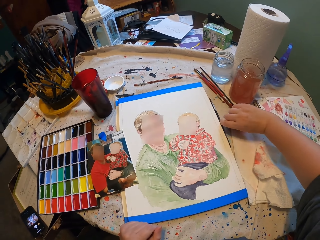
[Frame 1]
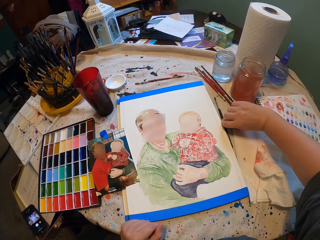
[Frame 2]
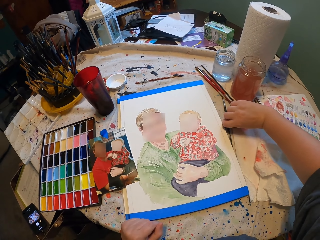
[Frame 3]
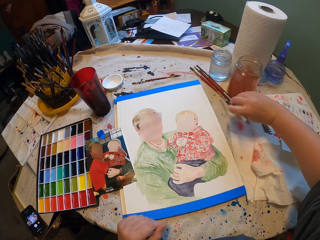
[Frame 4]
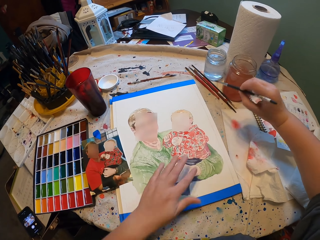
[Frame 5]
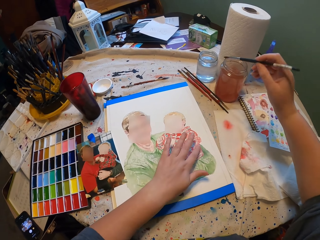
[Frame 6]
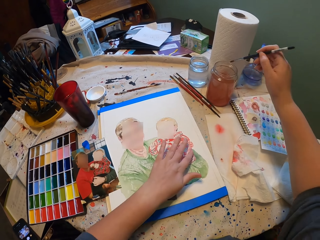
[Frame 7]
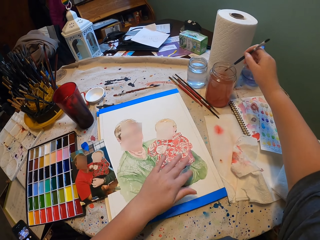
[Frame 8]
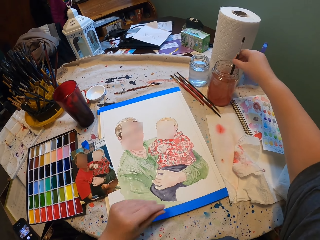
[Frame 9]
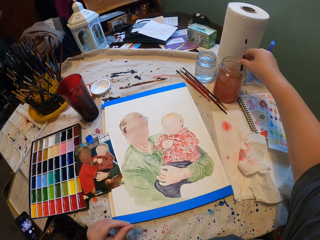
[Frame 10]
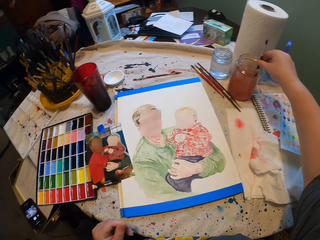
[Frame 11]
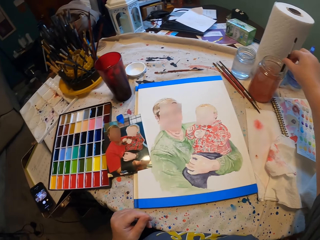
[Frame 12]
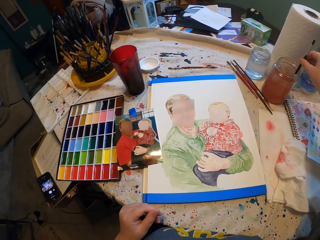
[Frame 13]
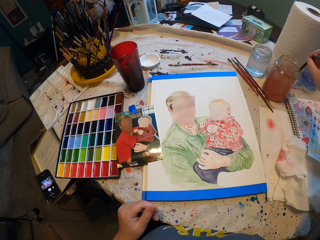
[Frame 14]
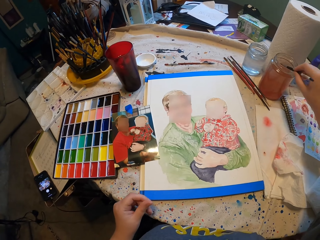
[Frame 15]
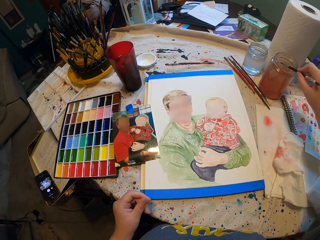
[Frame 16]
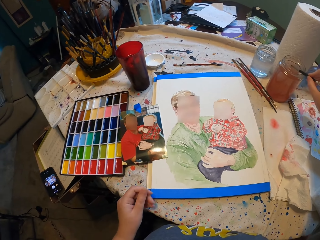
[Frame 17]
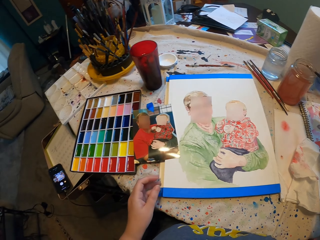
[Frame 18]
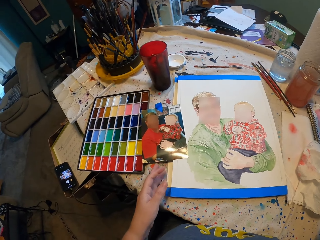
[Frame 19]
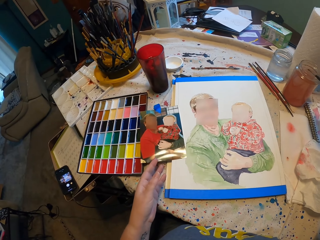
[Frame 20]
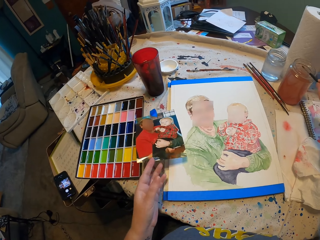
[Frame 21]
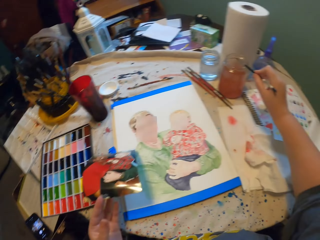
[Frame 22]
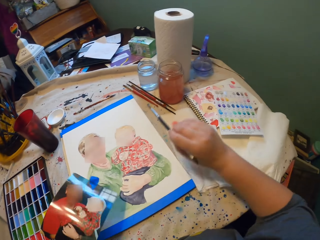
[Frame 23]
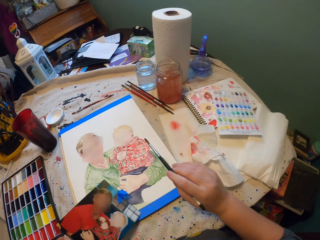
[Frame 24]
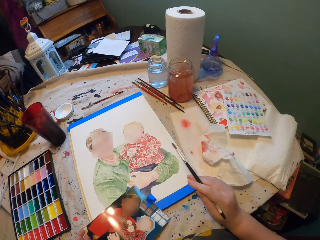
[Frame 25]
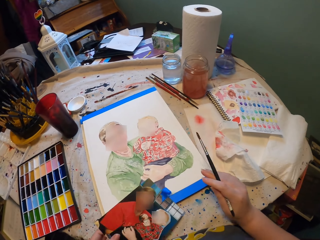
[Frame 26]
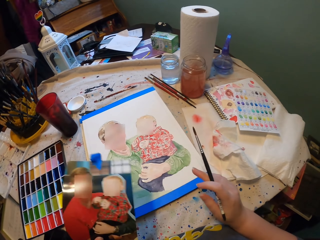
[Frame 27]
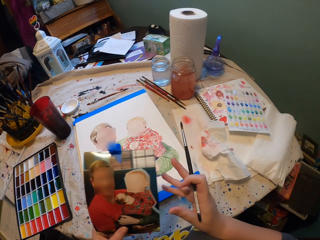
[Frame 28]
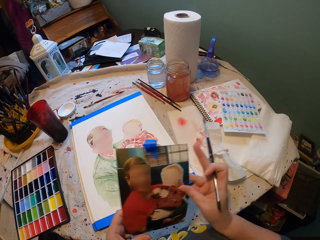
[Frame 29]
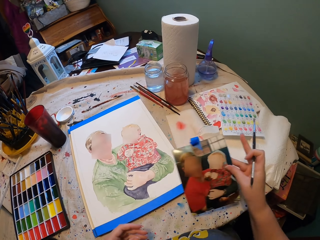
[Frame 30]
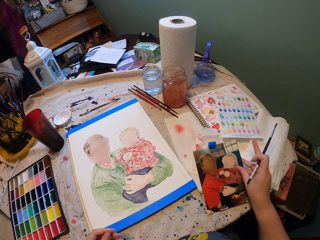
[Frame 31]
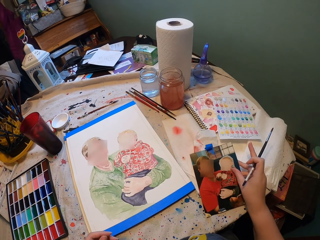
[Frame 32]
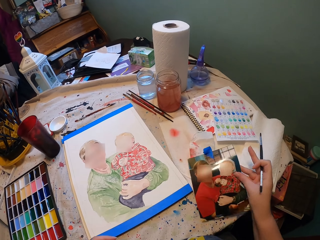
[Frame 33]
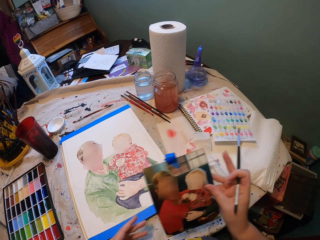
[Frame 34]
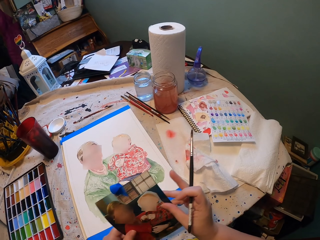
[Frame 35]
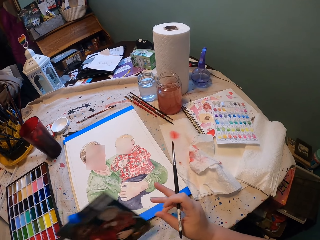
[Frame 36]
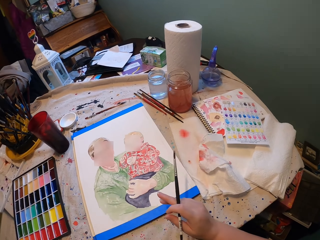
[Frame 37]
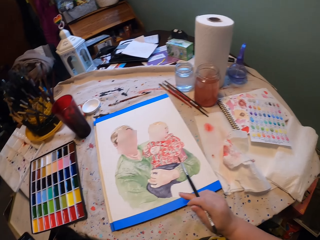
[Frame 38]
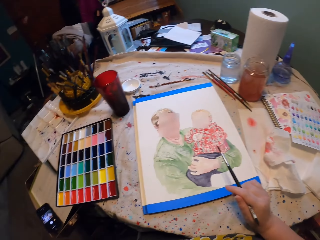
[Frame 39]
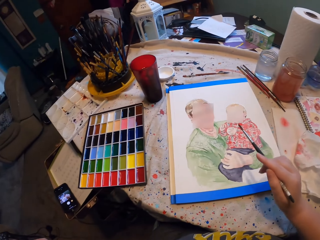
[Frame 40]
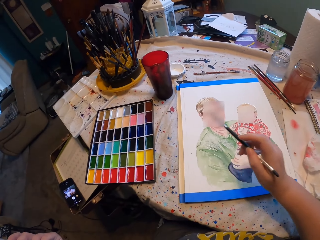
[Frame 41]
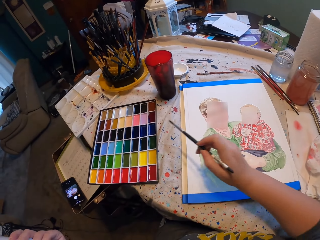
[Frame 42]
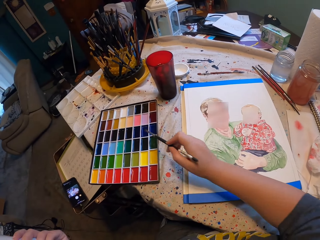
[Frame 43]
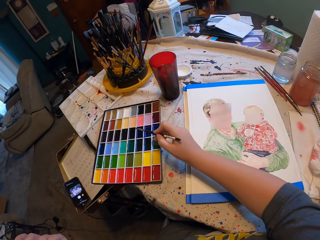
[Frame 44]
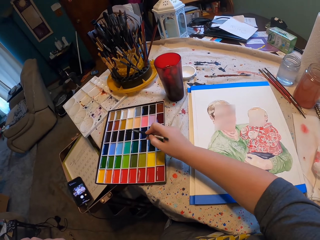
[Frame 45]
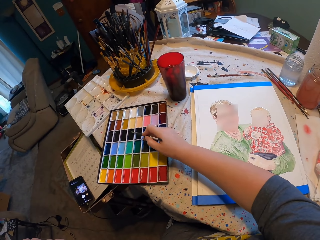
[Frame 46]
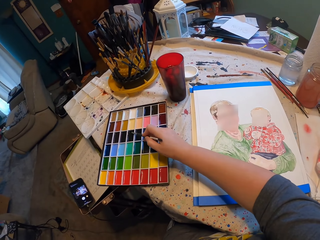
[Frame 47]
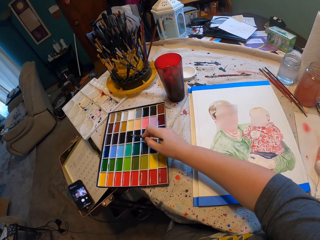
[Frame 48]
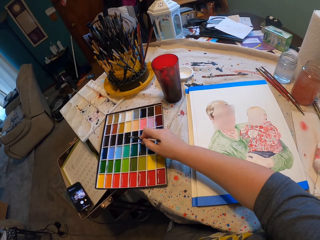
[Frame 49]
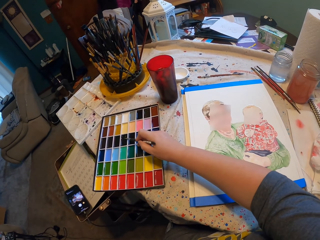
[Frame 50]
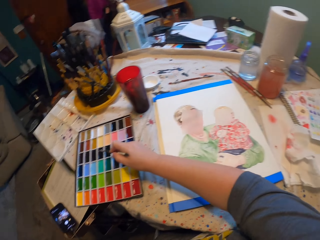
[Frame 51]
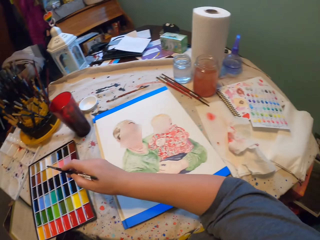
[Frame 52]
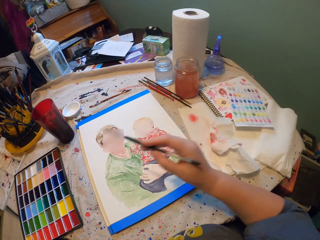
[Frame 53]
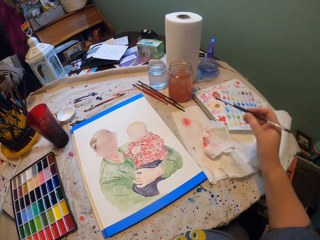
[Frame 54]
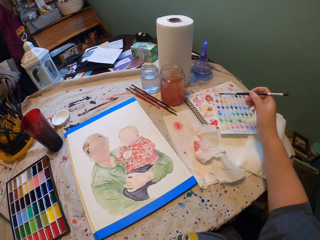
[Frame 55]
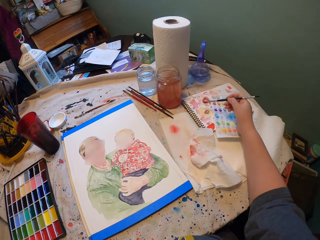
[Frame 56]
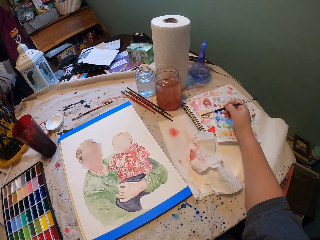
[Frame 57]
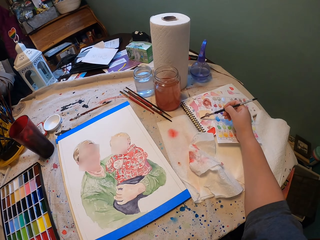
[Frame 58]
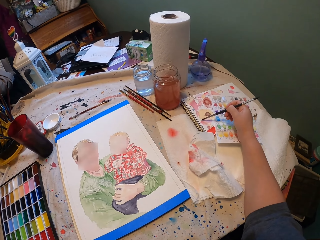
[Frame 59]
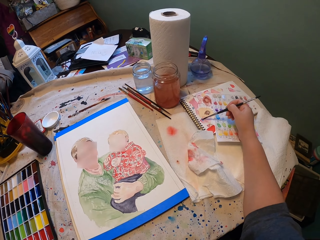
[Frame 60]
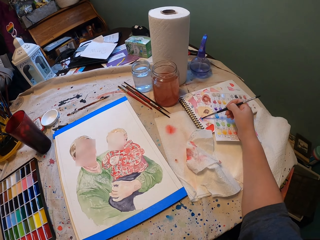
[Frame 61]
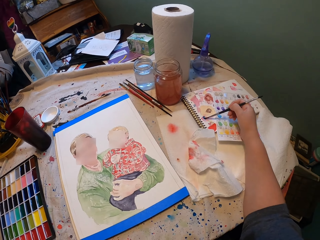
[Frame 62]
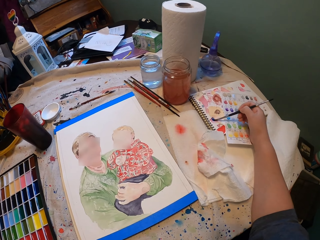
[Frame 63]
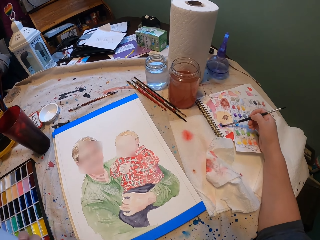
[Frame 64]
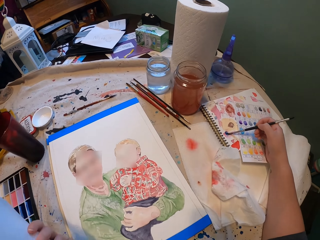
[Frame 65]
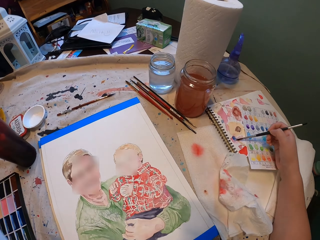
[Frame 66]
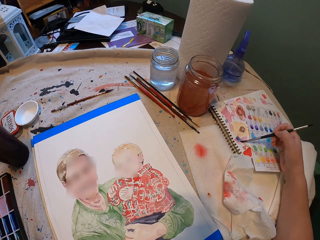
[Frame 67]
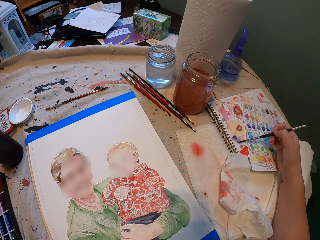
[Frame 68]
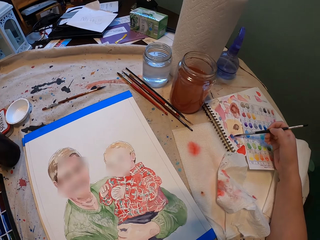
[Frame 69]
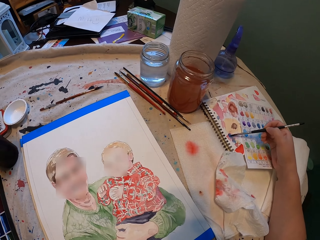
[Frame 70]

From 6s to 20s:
The camera wearer touches the painting with the left hand. They take a water brush. They dip the paint brush in water. They paint a picture holding a hardcopy picture. They pick up a photo. They hold the photo with the right hand. They hold the photo with the left hand. They dip the paint brush in water. They dip the paint brush in paint. They paint on a notebook.

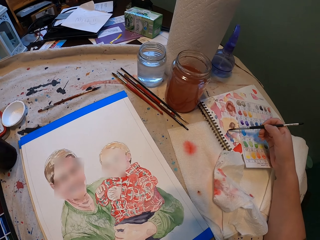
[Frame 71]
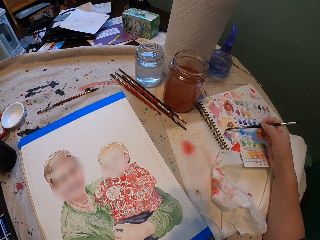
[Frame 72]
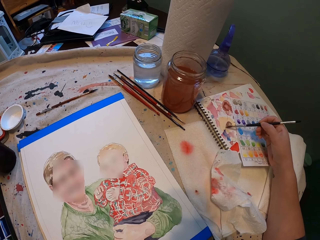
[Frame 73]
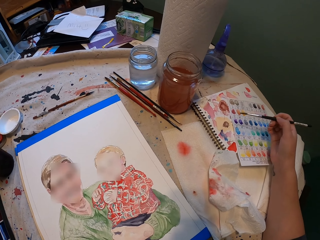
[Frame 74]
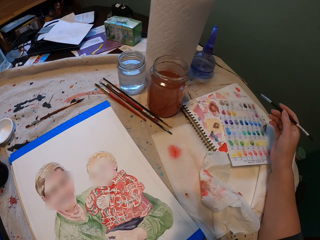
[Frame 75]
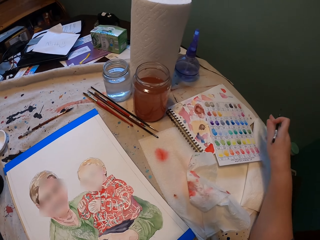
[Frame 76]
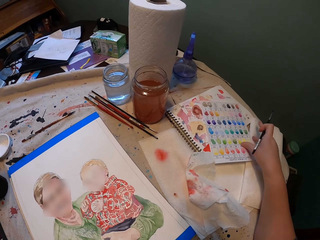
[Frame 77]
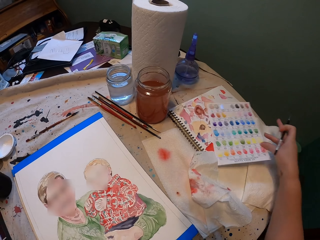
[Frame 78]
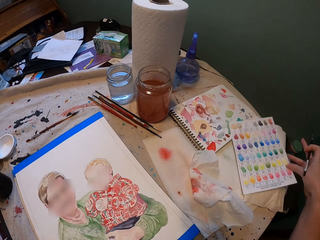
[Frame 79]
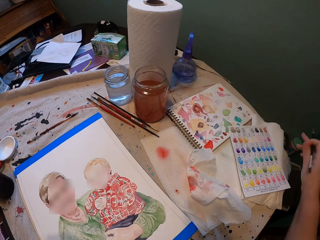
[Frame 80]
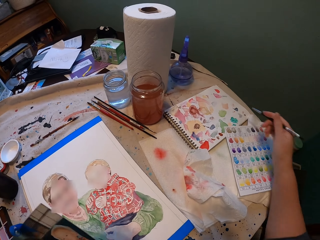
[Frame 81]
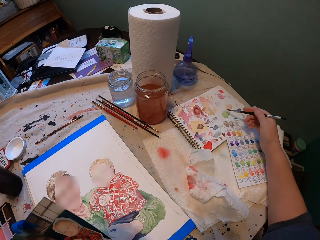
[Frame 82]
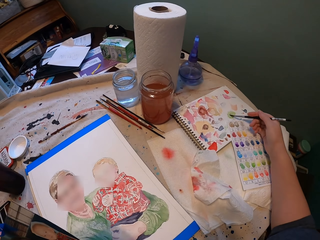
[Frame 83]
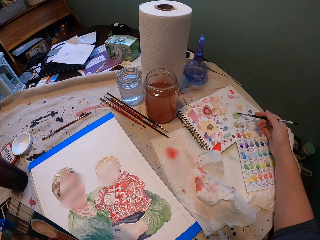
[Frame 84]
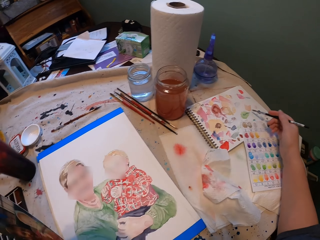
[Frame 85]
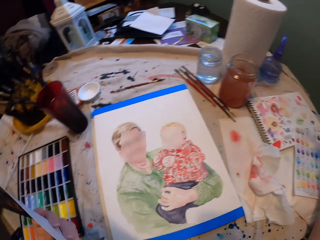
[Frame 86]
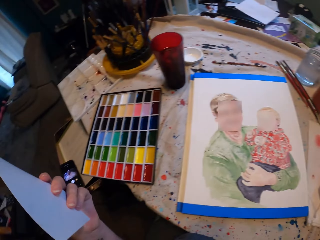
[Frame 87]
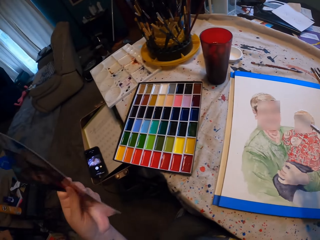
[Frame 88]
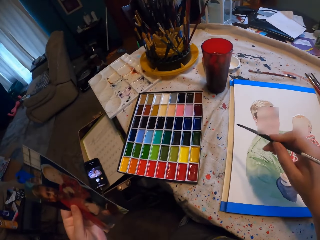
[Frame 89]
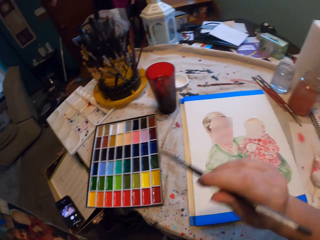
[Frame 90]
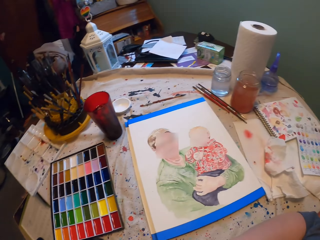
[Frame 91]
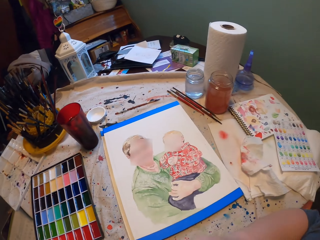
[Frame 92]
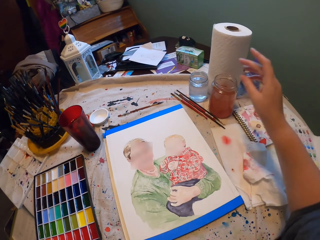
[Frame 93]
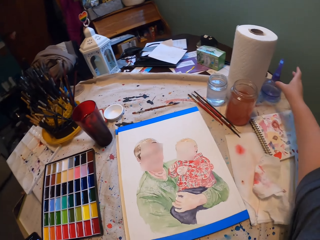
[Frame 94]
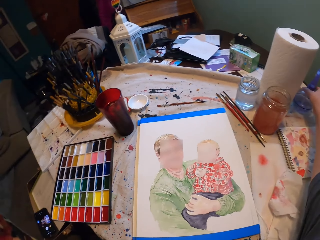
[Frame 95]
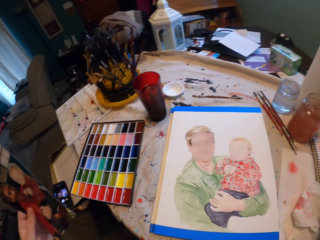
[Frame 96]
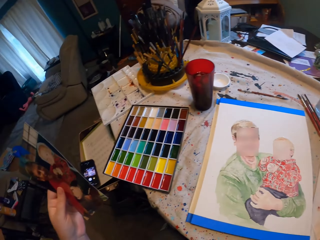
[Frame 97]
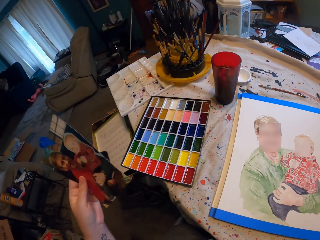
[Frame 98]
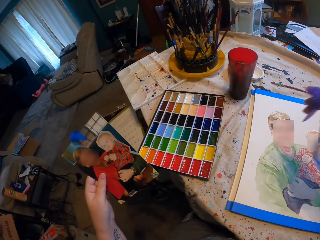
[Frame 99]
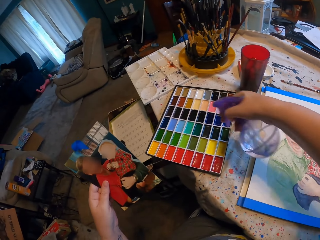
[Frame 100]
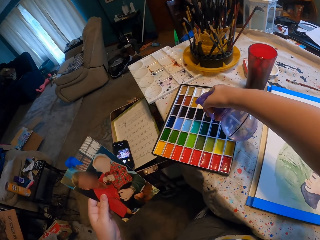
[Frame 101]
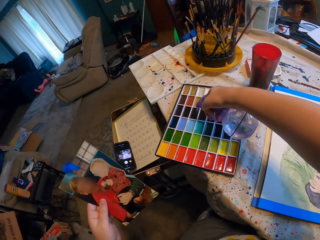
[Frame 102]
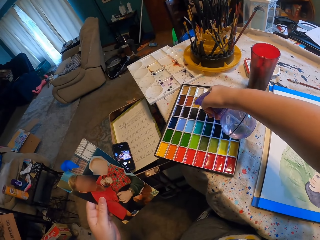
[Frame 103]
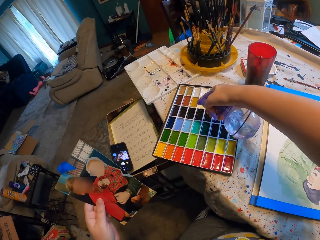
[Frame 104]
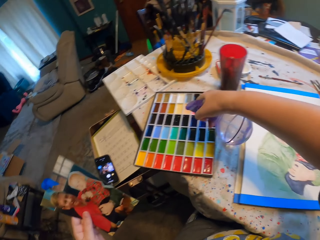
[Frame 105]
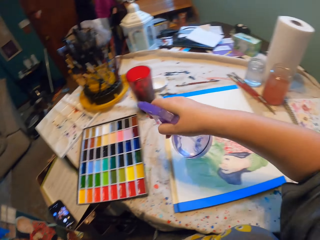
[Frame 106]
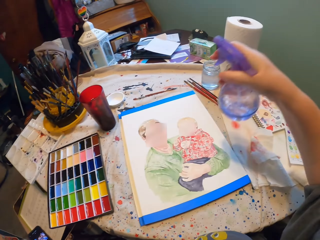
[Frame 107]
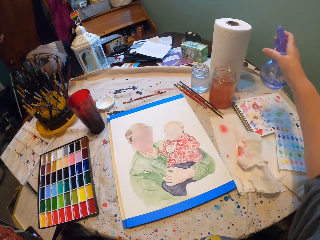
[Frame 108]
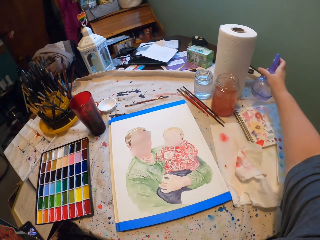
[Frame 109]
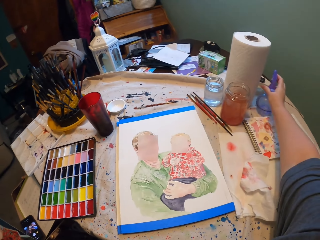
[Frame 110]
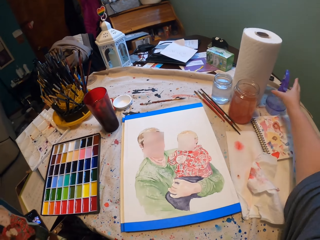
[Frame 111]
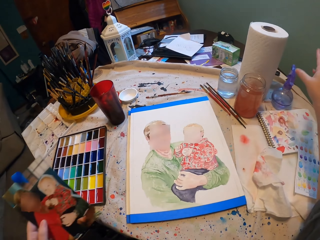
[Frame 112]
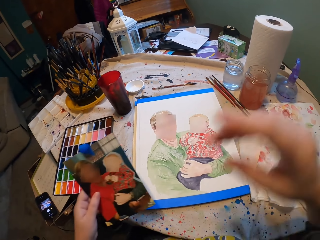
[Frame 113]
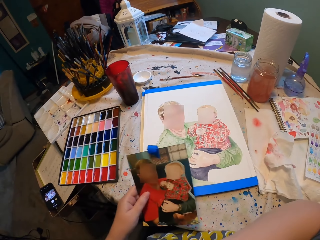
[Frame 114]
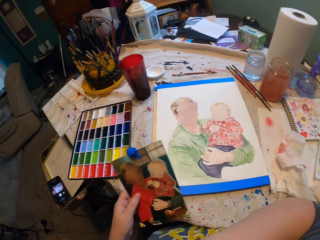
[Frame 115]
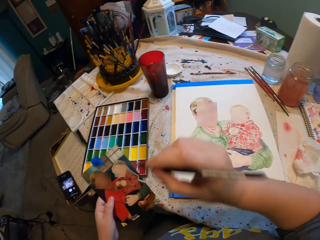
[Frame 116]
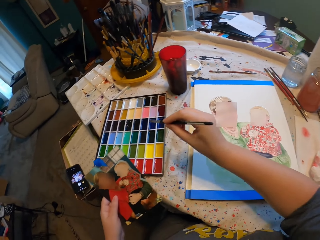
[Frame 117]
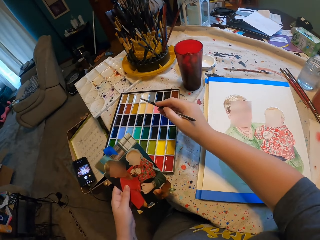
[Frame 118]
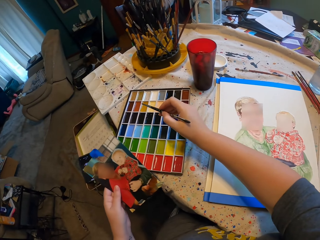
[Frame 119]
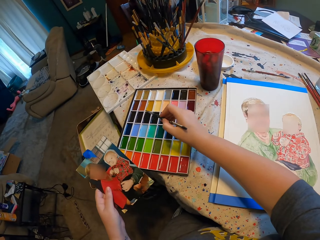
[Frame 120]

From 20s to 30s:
The camera wearer moves a paper and paints on the paper. They look around. They pick up a water bottle. They spray water on the paint. They drop the water bottle. They take the paint brush.
